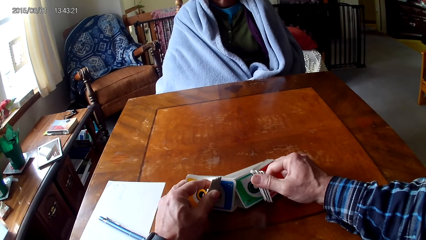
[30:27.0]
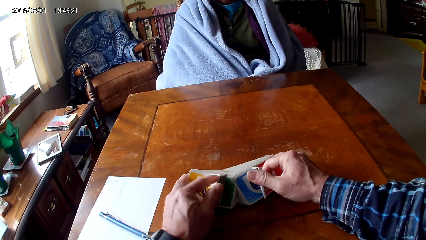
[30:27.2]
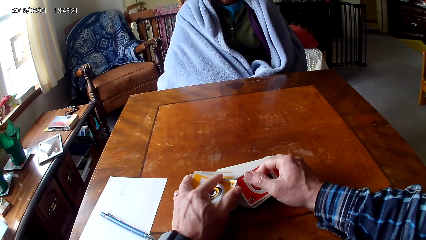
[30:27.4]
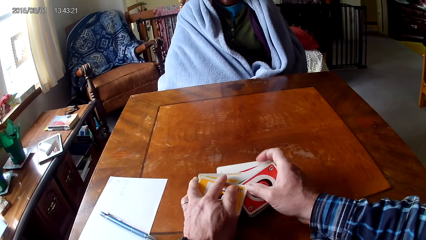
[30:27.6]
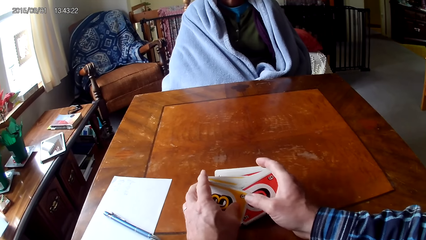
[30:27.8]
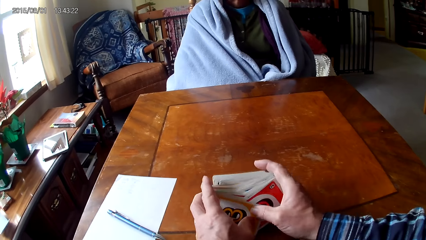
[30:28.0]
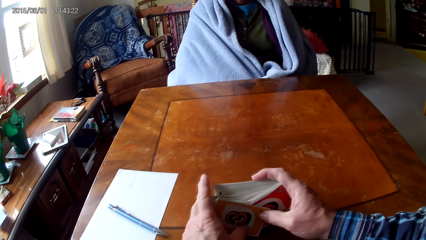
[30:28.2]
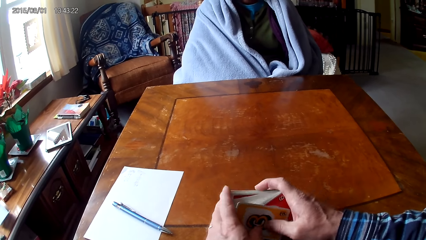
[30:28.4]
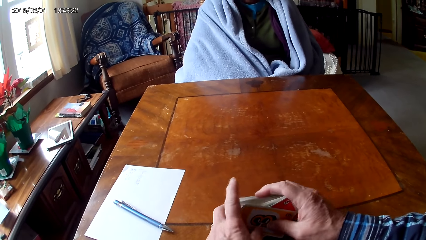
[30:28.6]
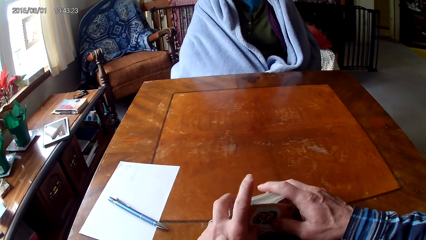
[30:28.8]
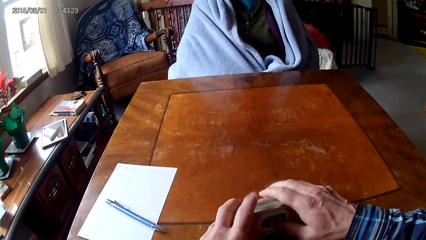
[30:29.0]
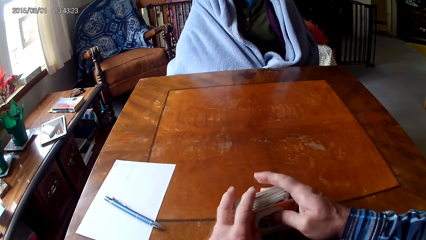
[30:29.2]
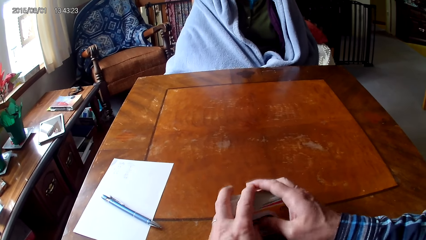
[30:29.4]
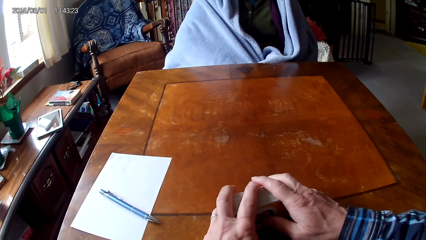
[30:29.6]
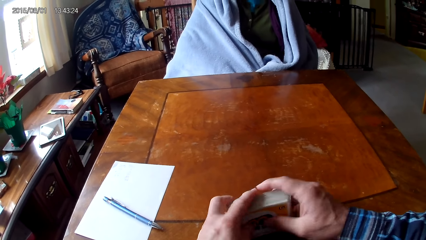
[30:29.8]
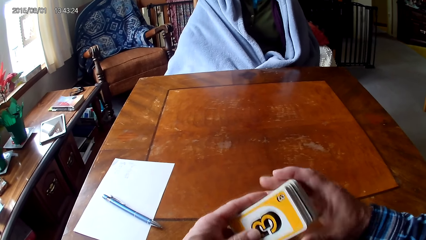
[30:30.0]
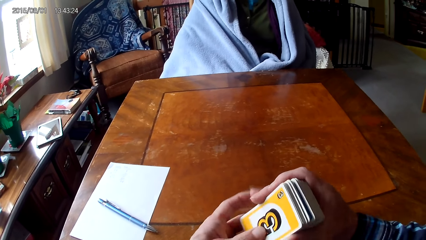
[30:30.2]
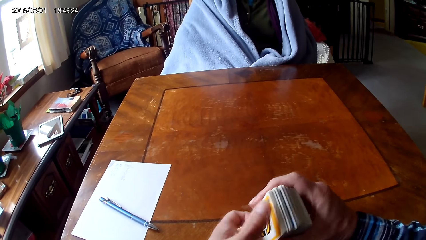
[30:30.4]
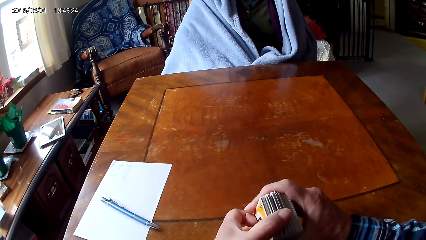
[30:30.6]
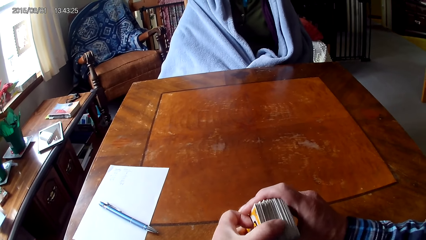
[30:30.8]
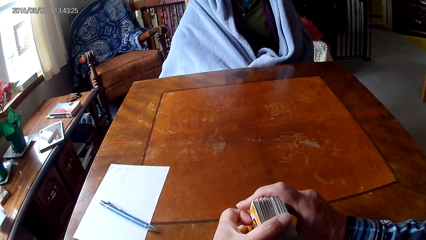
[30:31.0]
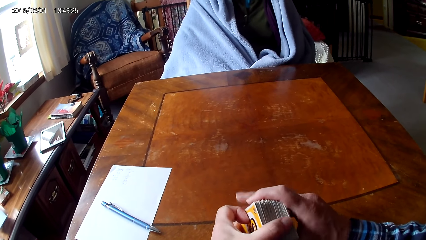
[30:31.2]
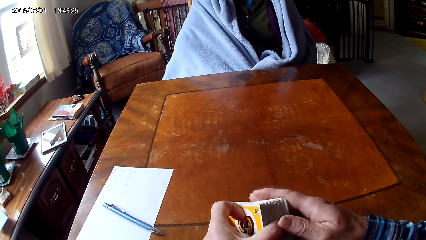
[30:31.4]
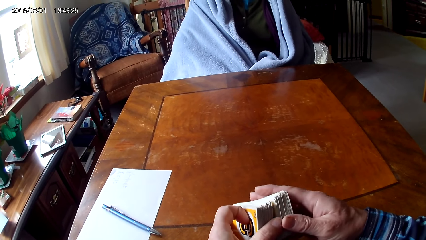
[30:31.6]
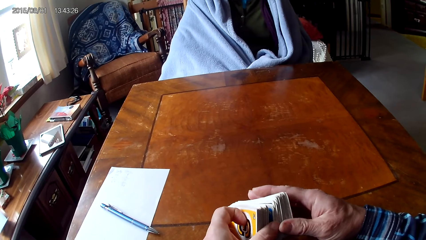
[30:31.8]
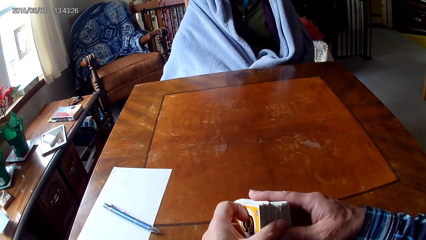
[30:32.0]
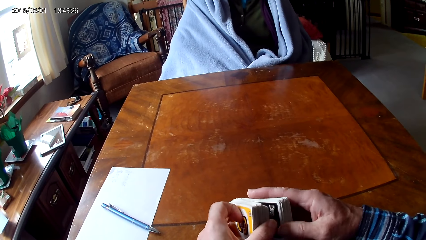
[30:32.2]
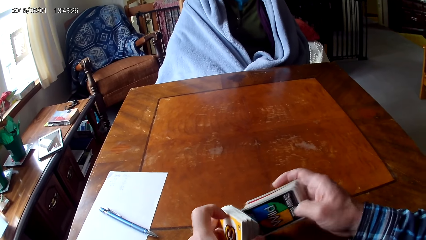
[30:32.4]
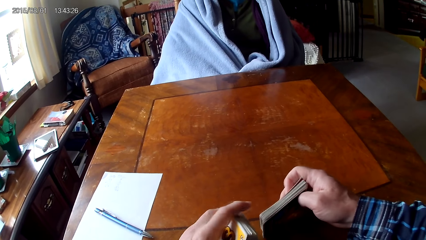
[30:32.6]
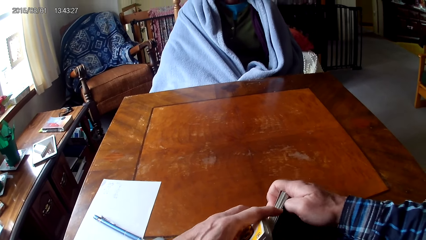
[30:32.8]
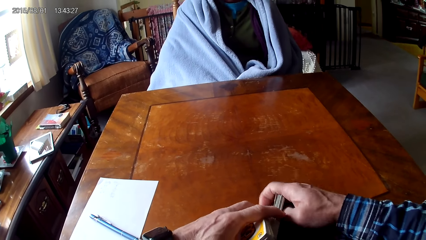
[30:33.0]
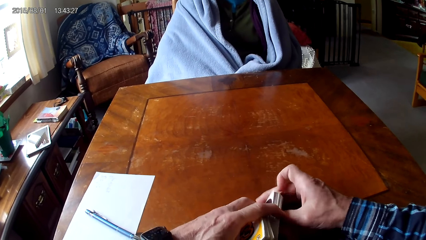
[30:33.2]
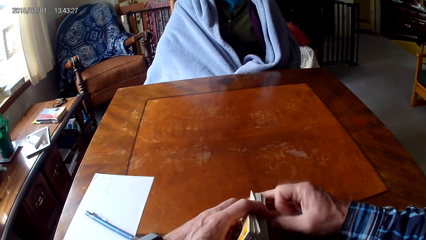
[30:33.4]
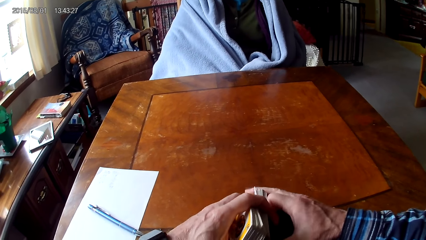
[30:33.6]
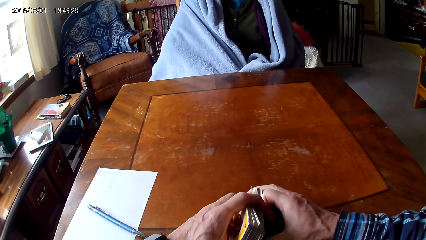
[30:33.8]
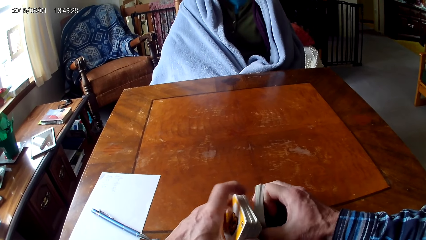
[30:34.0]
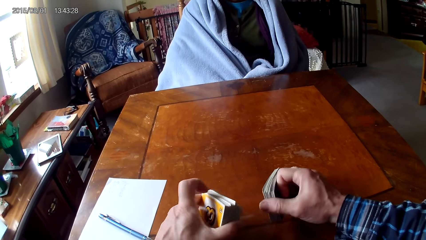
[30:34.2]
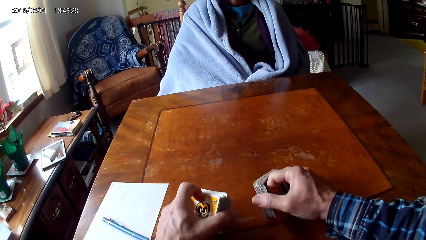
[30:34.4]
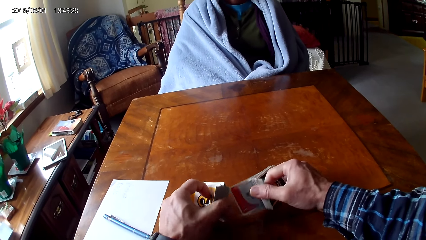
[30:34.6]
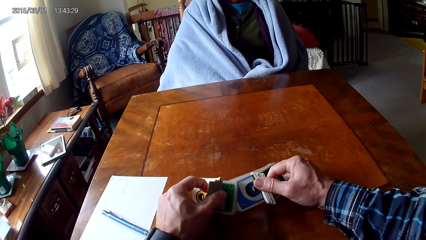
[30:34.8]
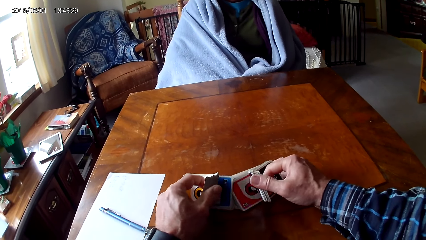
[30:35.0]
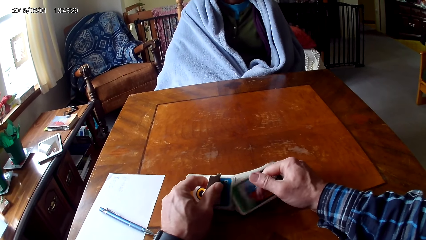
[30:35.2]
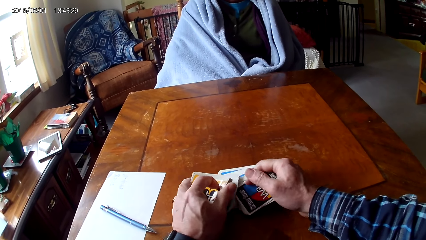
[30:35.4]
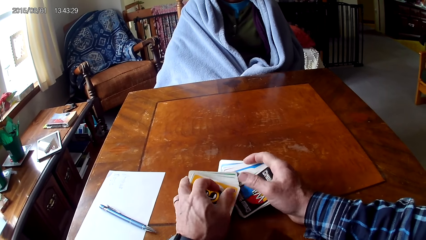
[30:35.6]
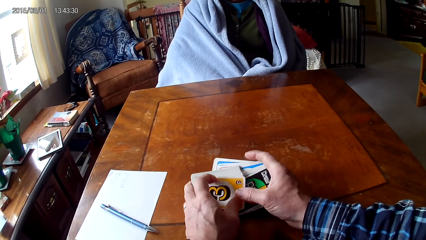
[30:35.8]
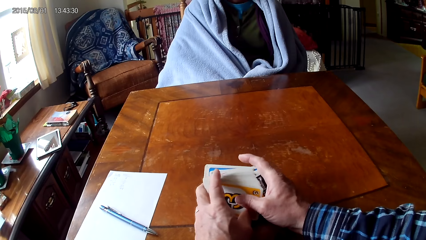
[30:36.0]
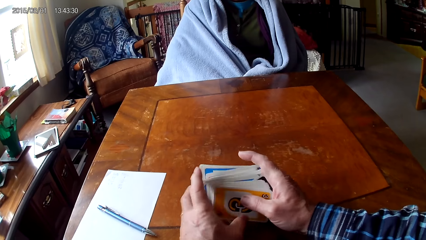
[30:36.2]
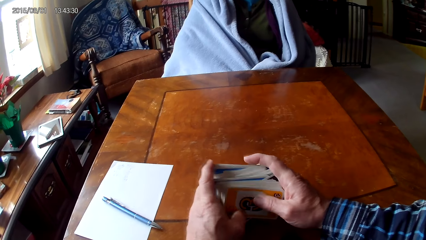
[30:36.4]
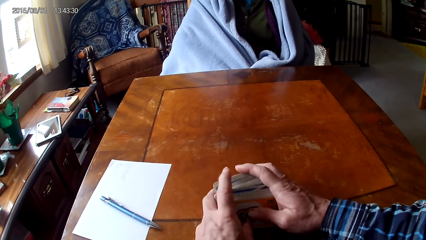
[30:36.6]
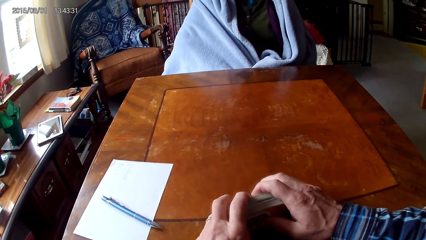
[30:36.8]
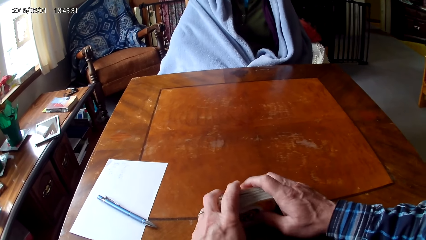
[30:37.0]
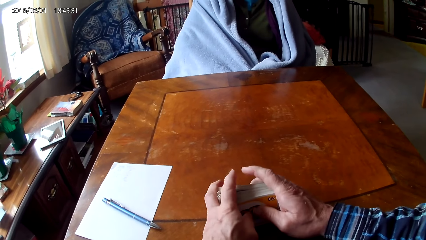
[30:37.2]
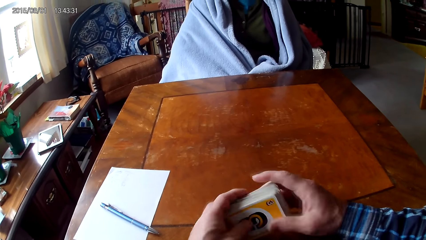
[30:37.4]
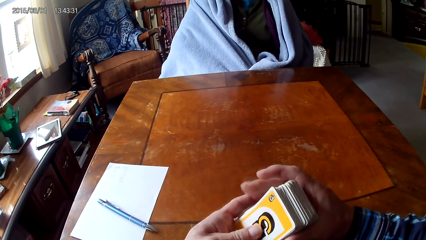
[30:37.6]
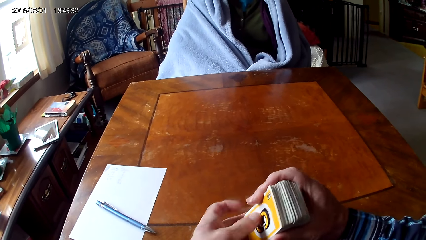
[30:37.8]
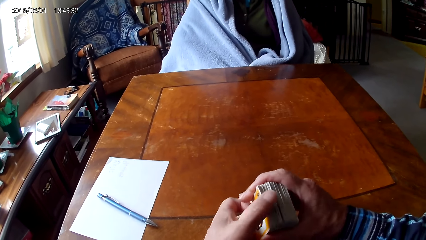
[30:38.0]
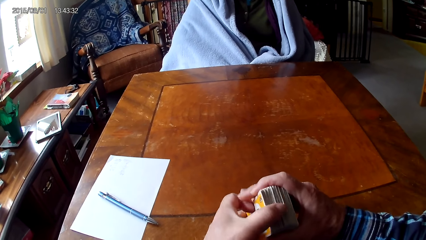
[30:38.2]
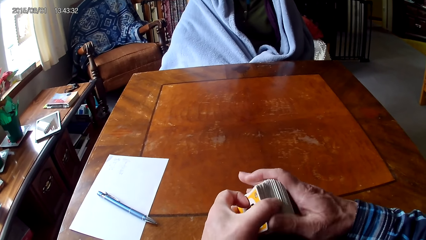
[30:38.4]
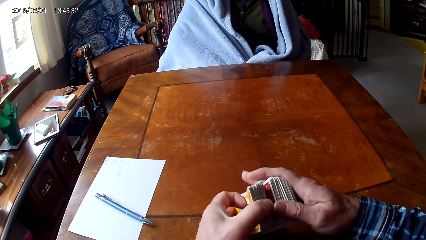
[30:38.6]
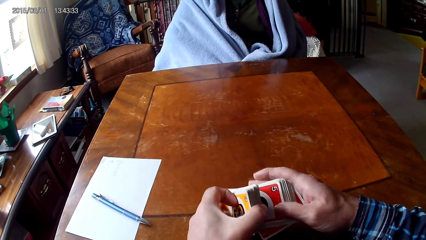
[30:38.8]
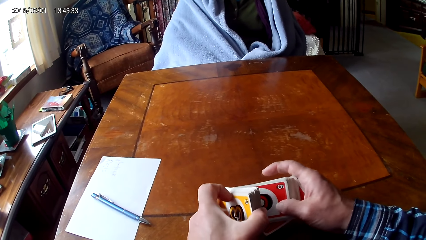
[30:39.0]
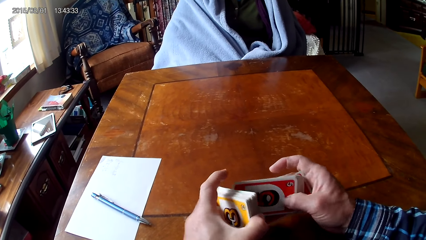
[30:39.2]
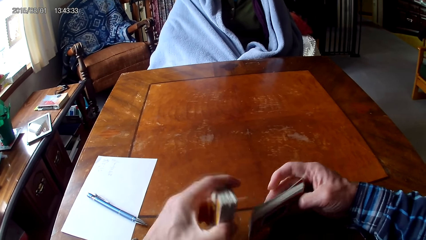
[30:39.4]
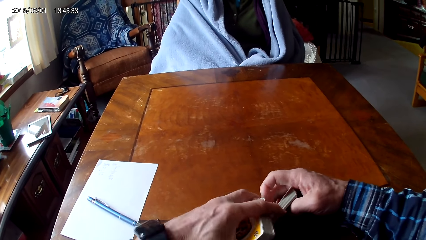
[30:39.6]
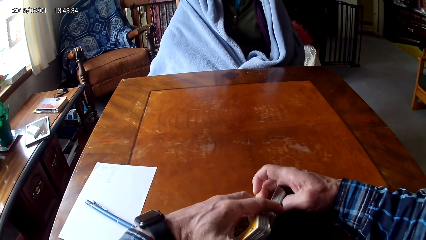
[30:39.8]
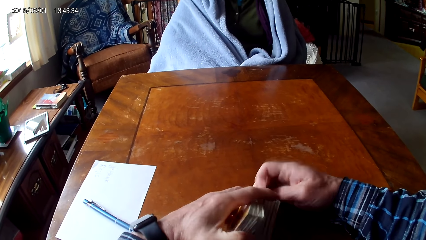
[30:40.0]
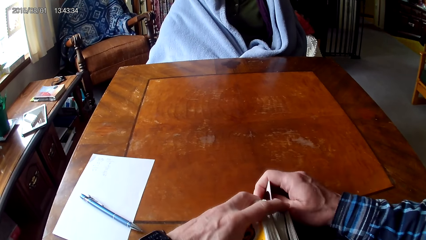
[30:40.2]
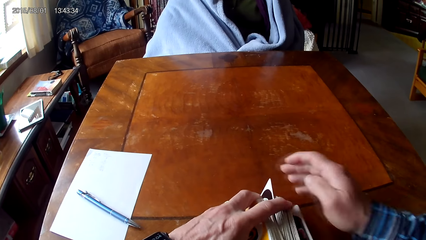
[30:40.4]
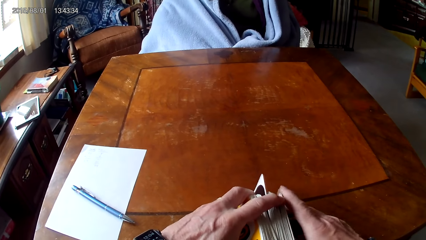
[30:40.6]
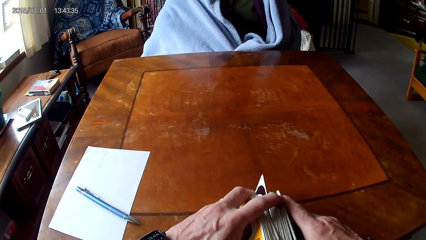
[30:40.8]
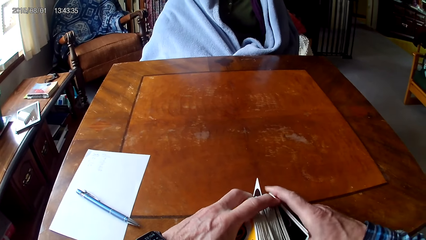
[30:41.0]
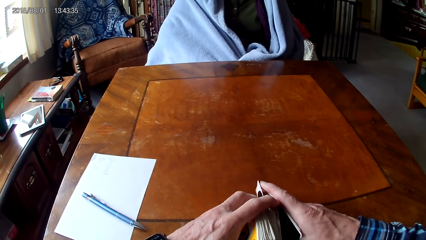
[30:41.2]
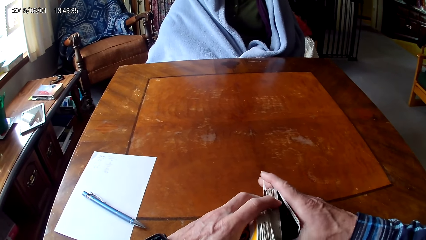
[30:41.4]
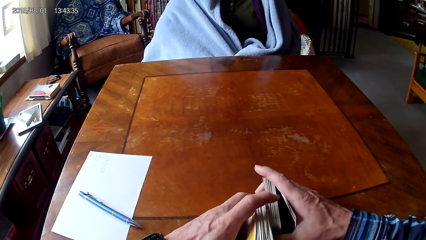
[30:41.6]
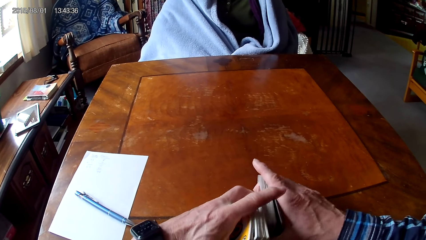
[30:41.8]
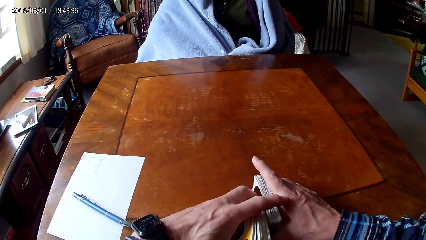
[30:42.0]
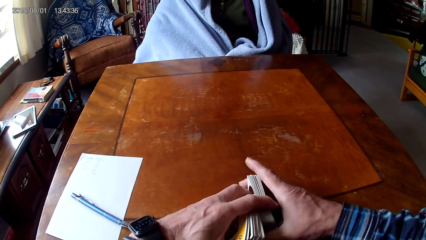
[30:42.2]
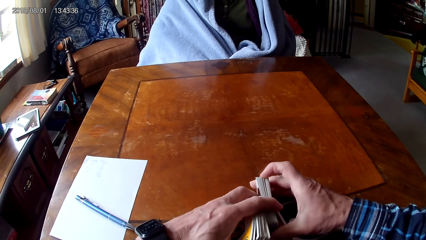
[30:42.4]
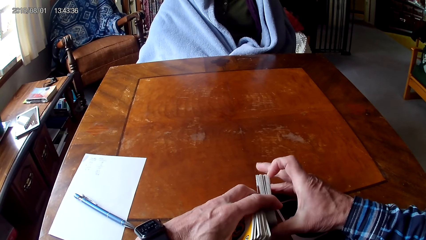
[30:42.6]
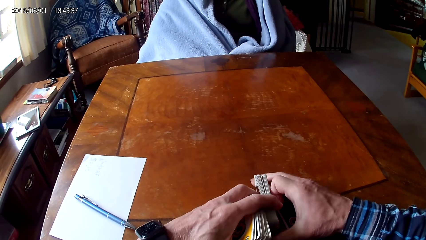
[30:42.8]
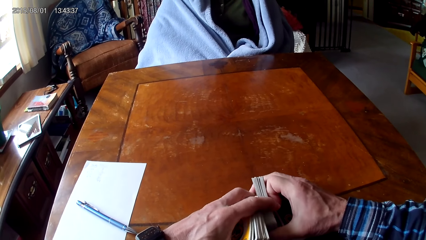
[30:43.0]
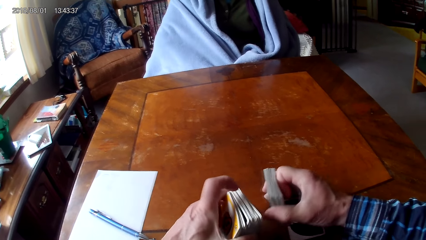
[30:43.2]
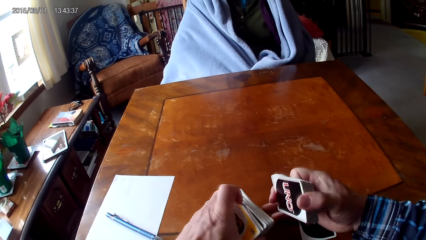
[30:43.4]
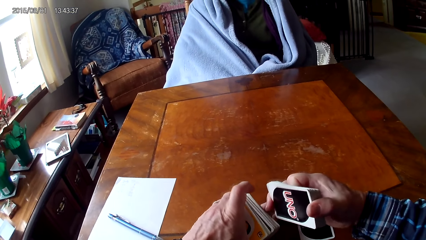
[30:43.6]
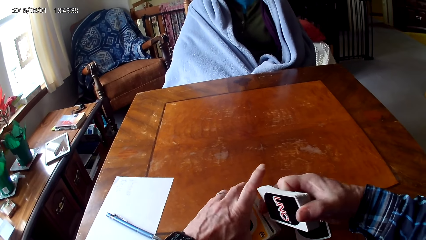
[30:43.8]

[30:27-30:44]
The camera wearer sorts cards on a table with hands. They put the cards on the table. They pick up the cards on the table. They separate the cards with hands. They sort the cards on the table with hands. They put the cards together. They pick up the cards on the table. They separate the cards with hands.
